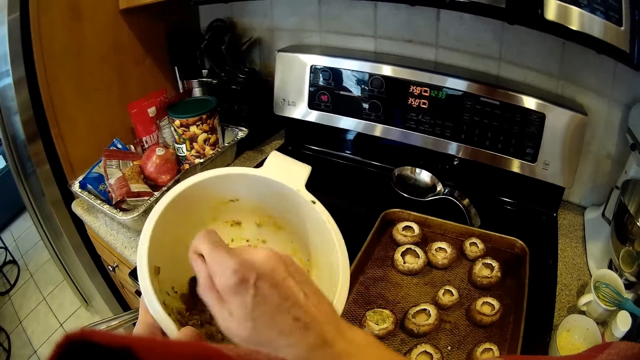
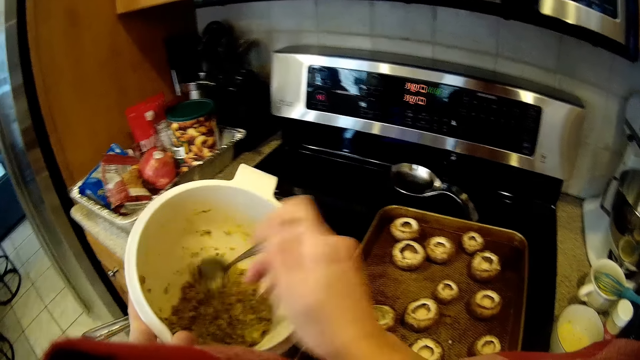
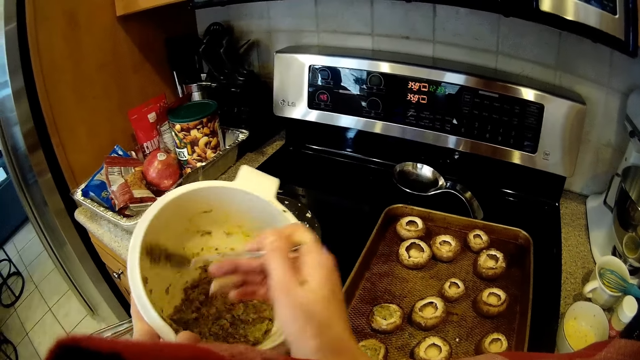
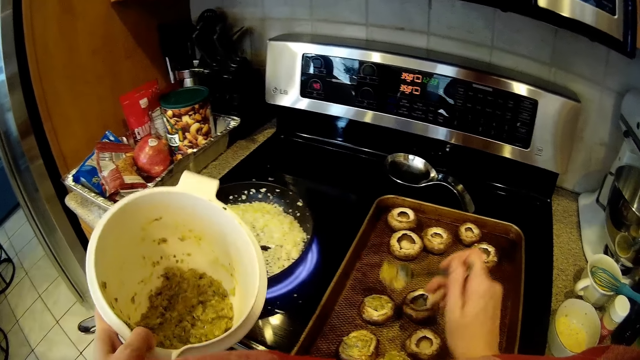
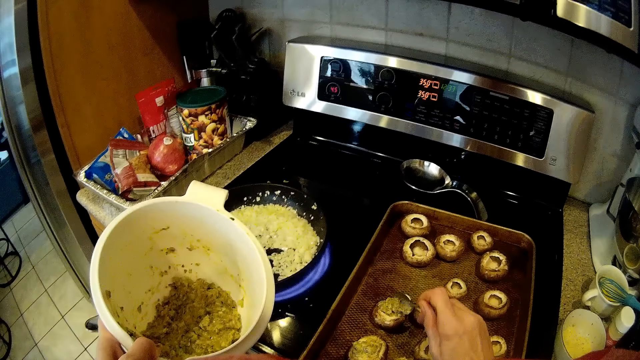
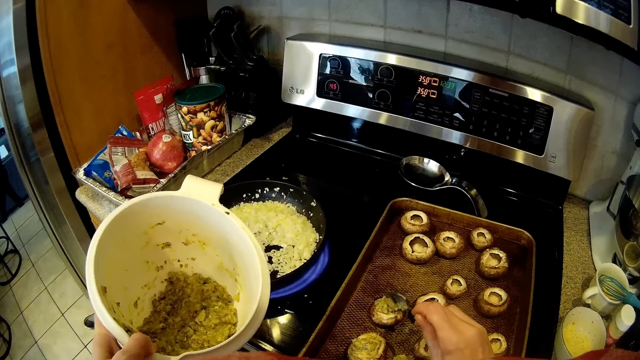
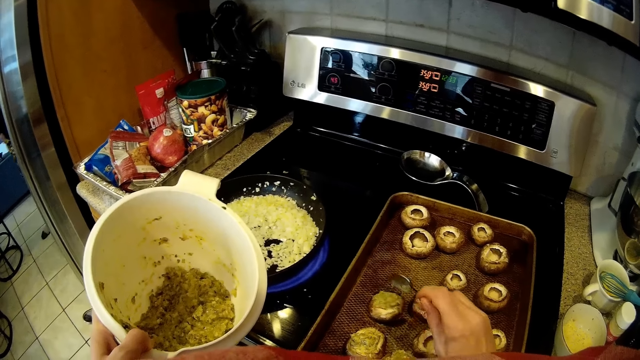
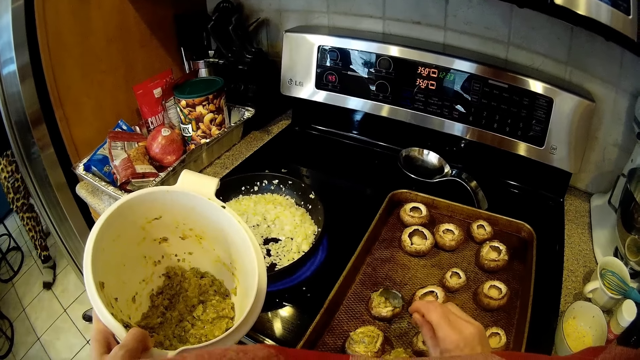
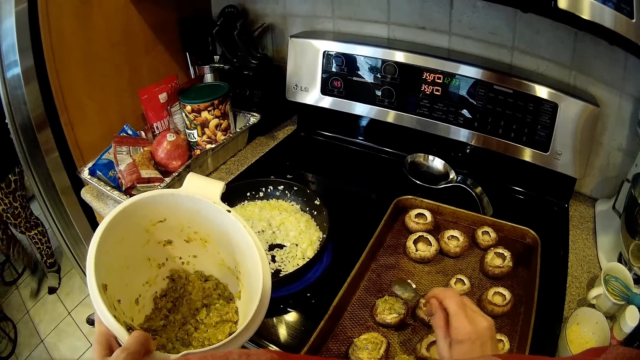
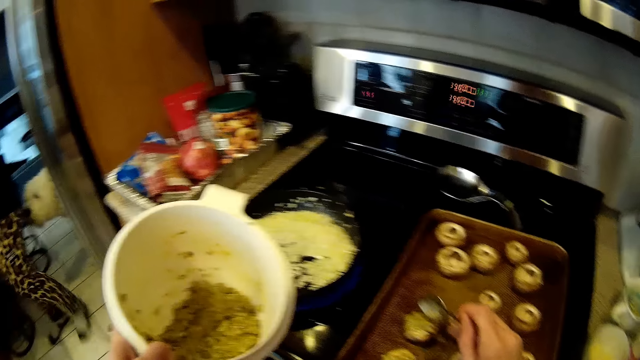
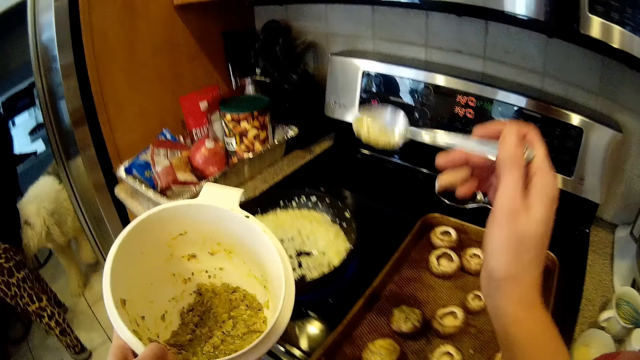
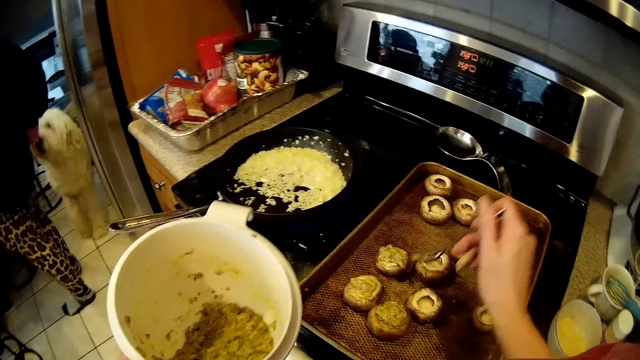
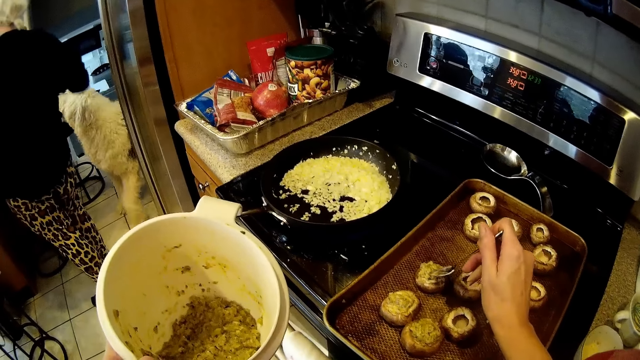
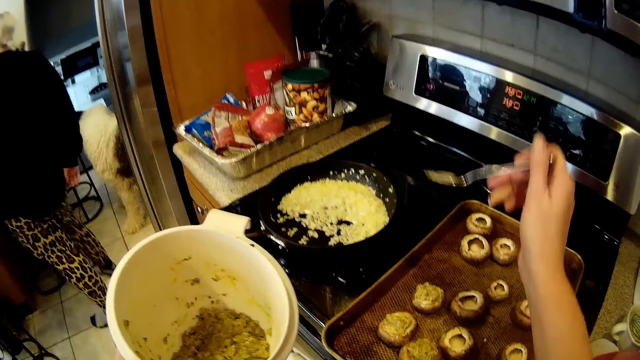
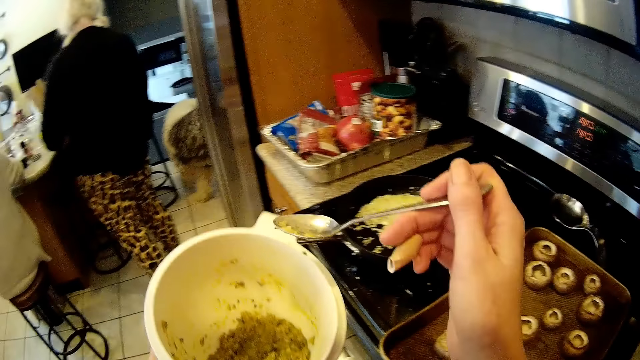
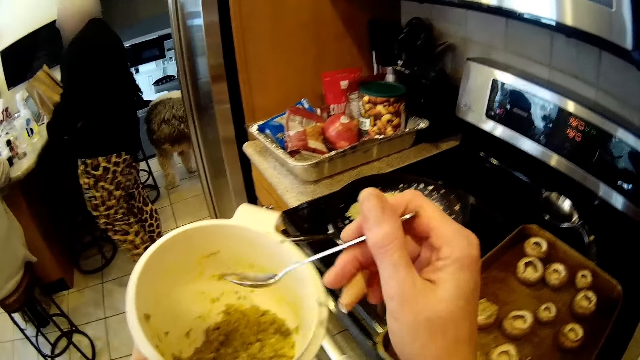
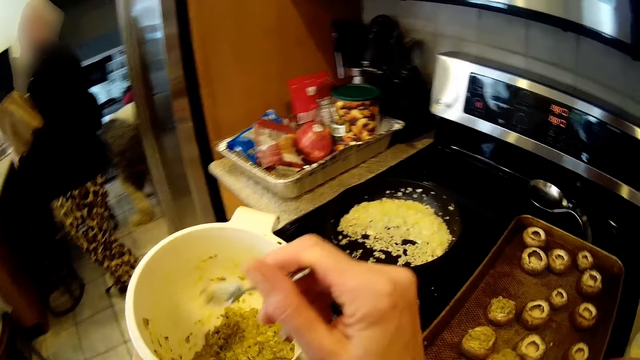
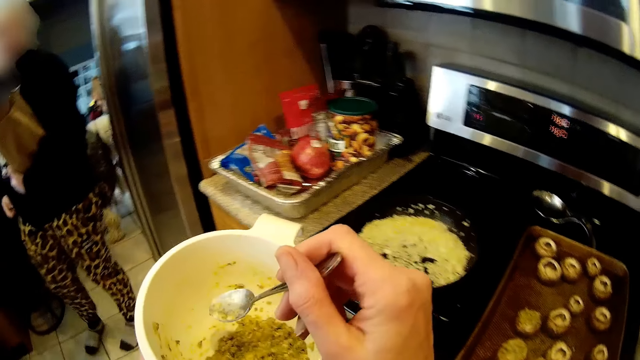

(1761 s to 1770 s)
The camera wearer scoops from the batter in the bowl with the spoon in her right hand. She places the batter into another open dough on the pan on the table.

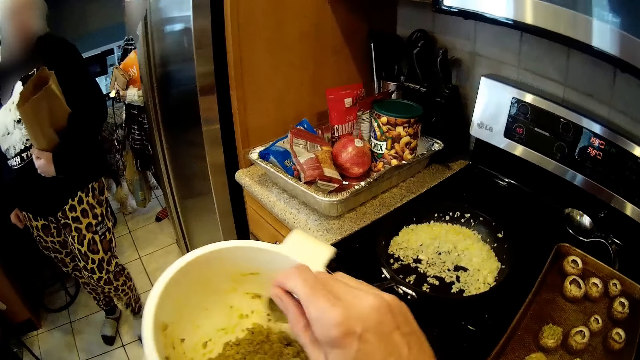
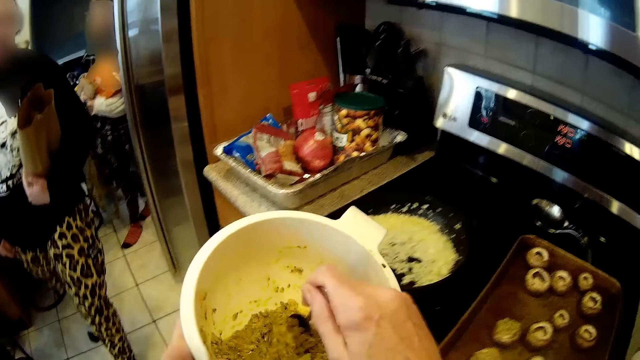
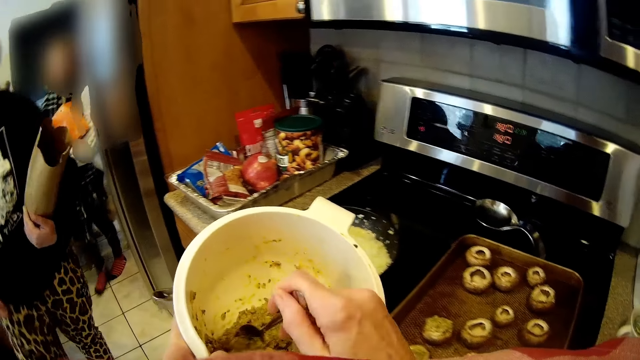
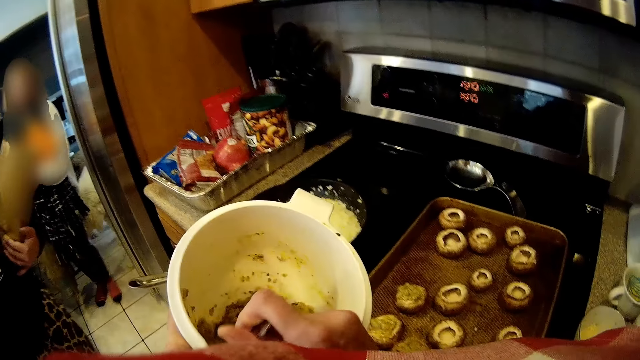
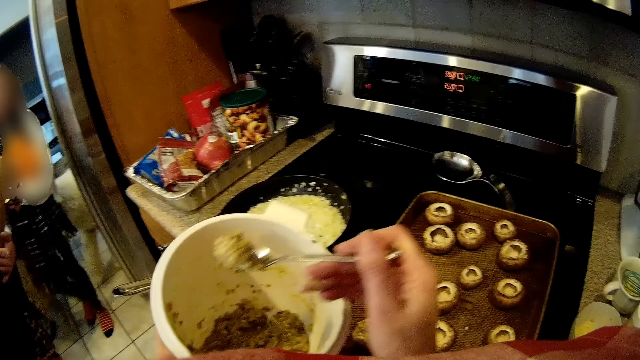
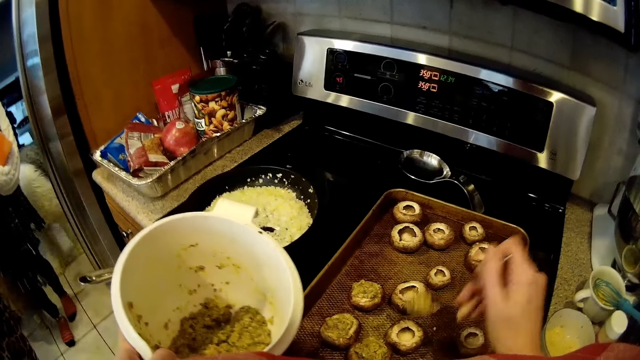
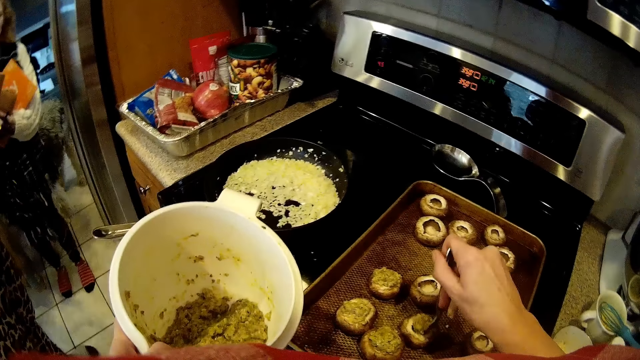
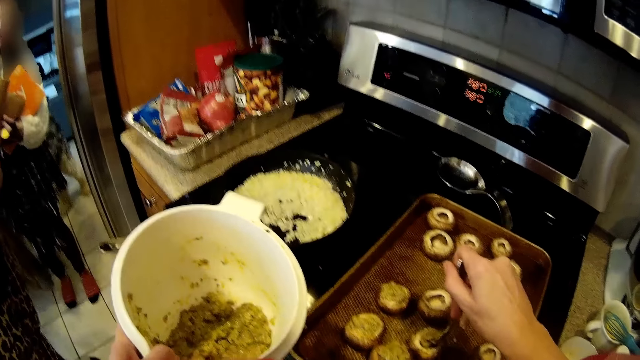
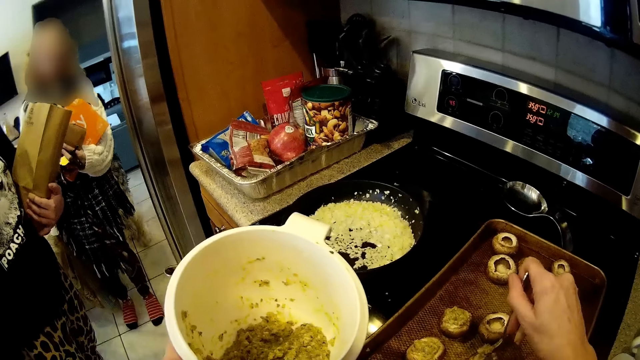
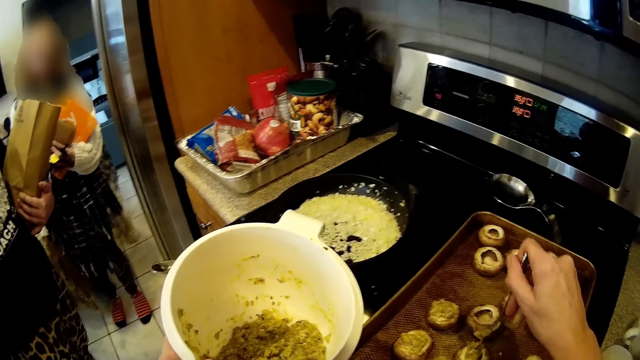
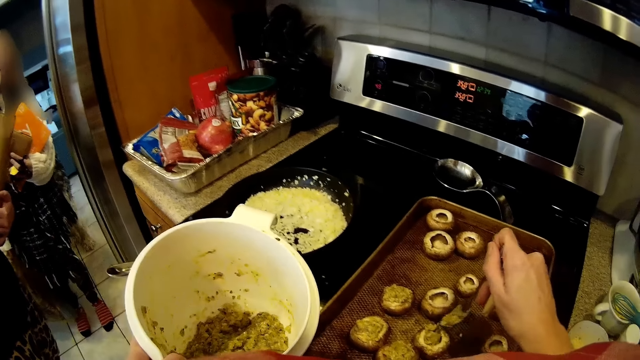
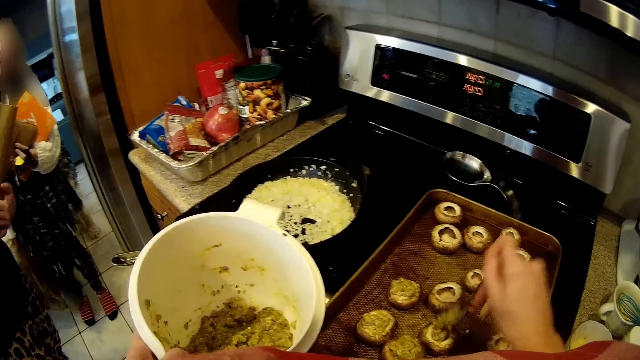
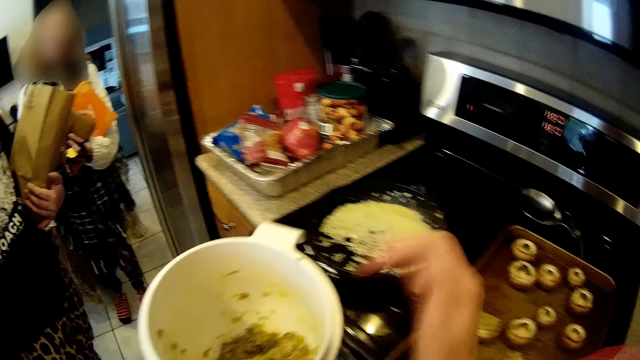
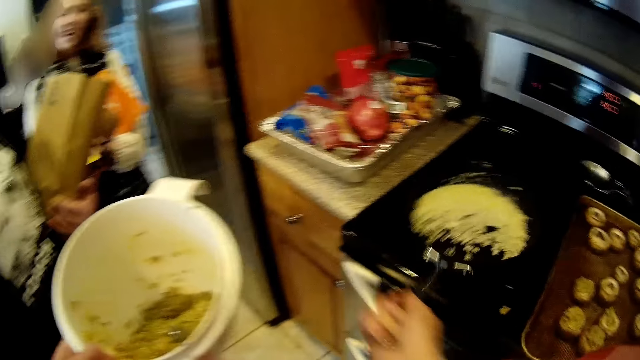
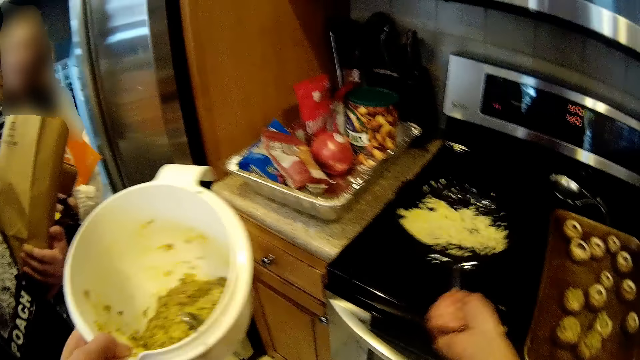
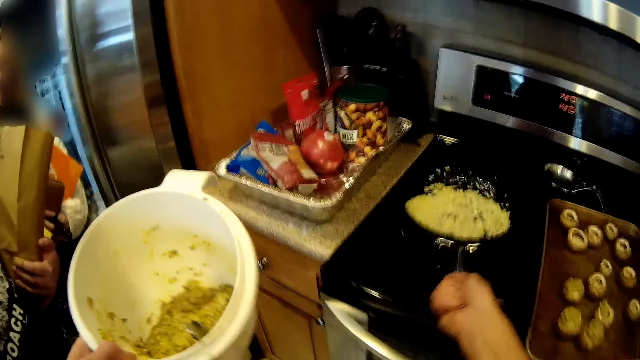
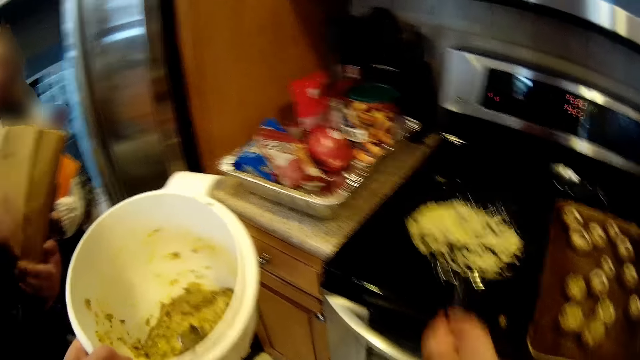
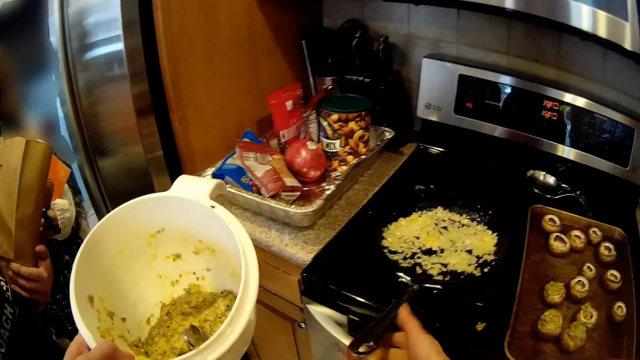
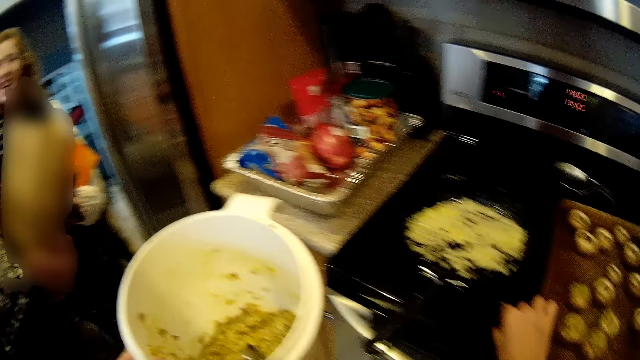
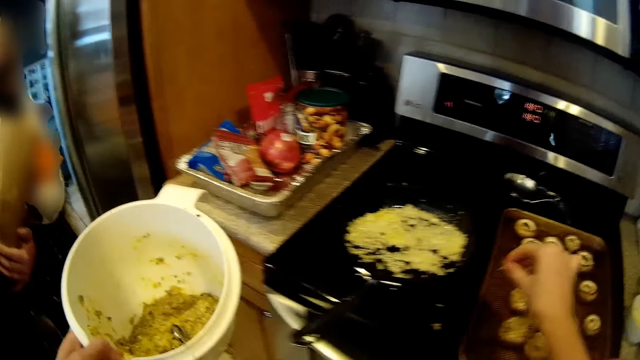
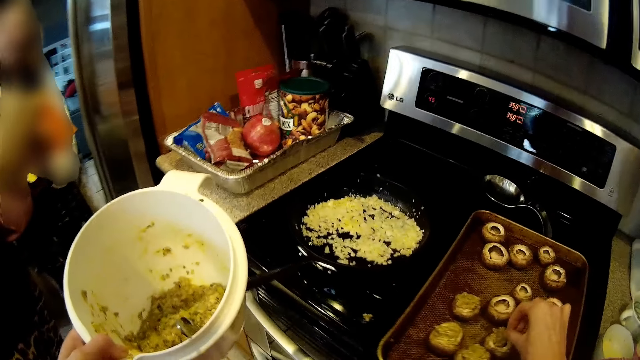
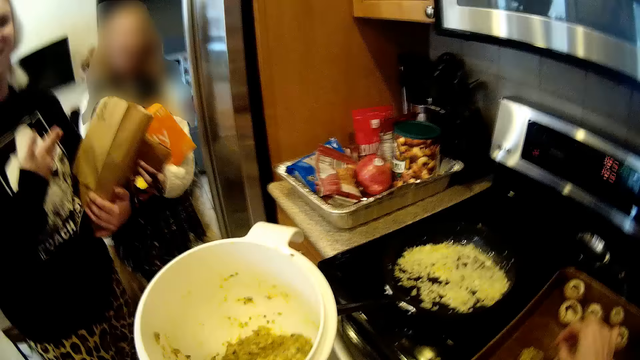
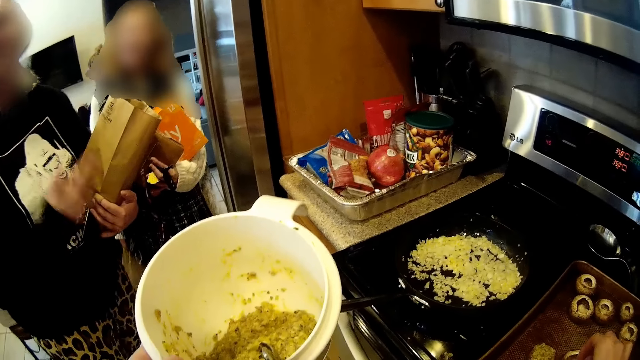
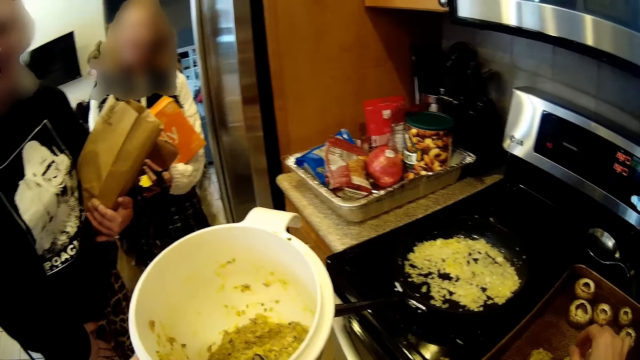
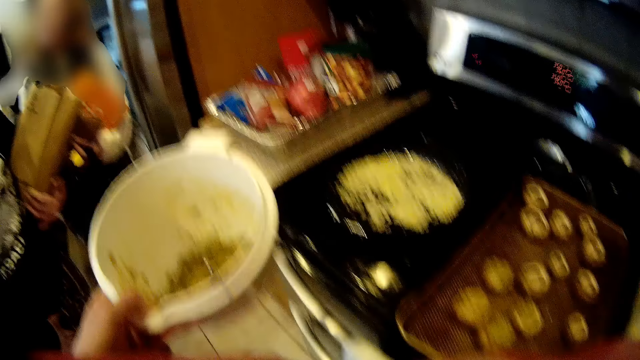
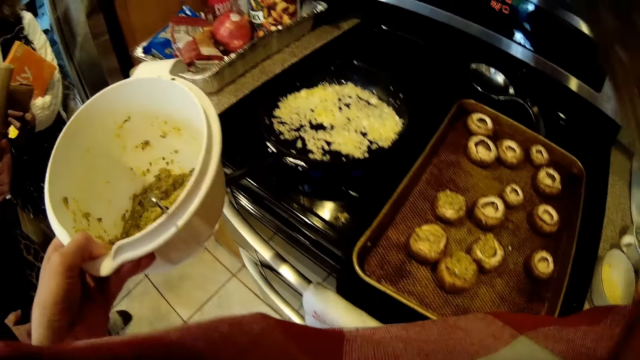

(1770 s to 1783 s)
The camera wearer scoops from the batter in the bowl with the spoon in her right hand. She places the batter into another open dough on the pan on the table. She places the batter into the dough on the pan on the table. She places the spoon in her right hand into the bowl in her left hand. She shakes the frying pan on the cooker with her right hand. She mixes the food in the pan. She picks up crumbs from the cooker with her right hand. She places the crumbs on the pan on the table. She interacts with a woman and another woman.
